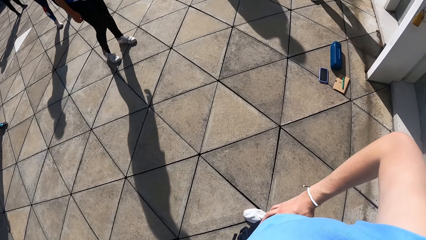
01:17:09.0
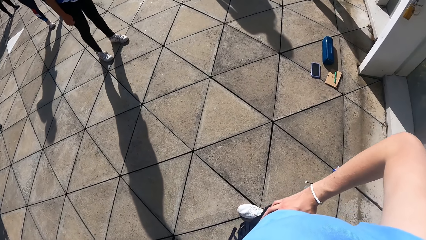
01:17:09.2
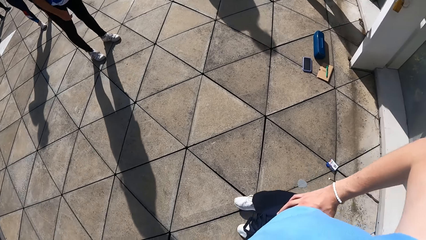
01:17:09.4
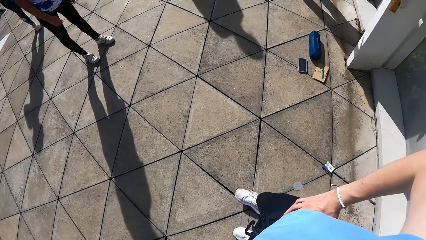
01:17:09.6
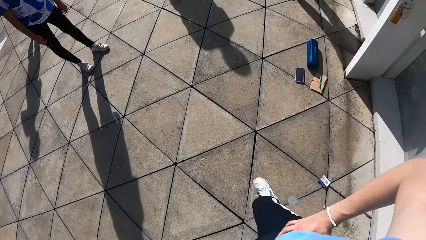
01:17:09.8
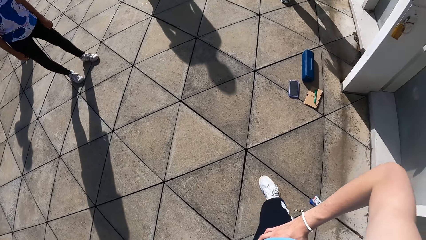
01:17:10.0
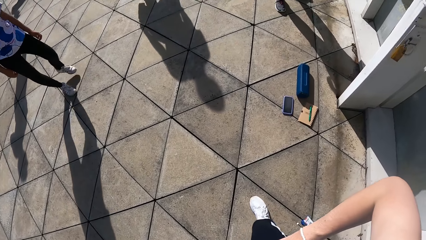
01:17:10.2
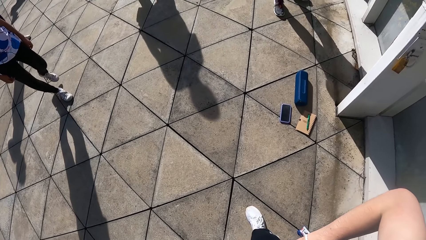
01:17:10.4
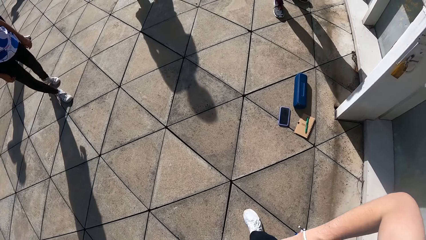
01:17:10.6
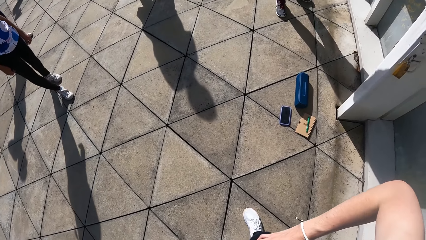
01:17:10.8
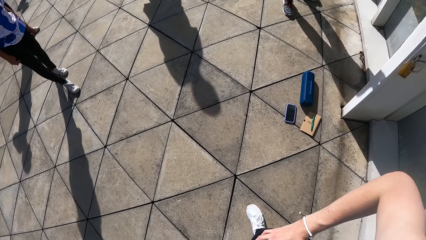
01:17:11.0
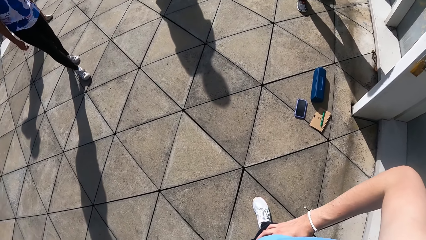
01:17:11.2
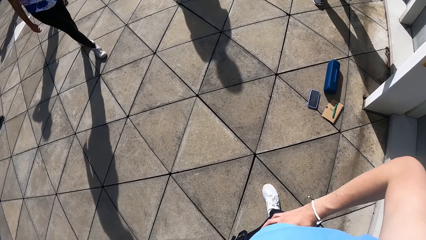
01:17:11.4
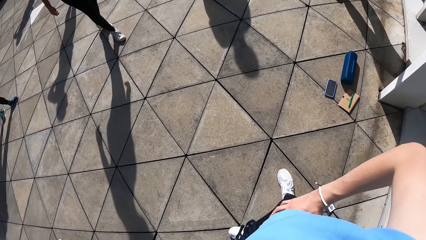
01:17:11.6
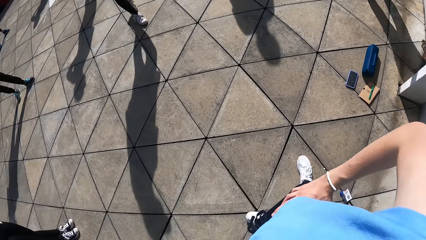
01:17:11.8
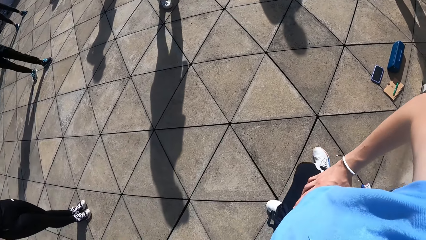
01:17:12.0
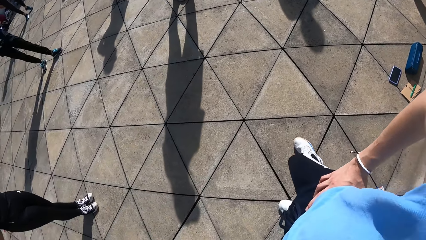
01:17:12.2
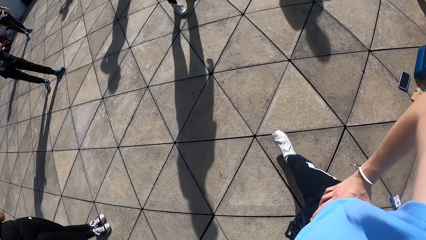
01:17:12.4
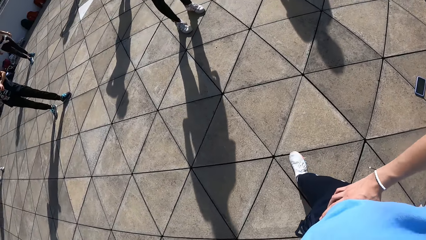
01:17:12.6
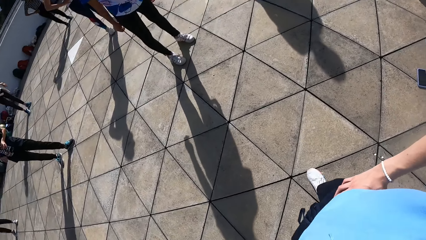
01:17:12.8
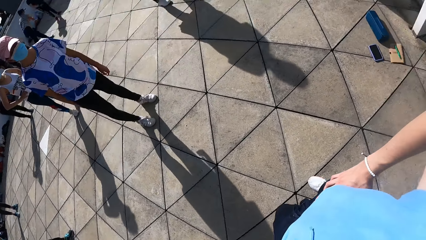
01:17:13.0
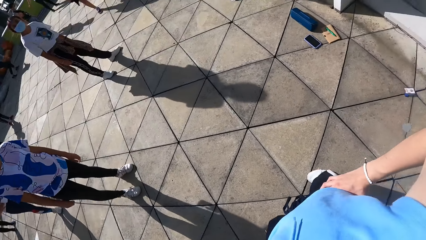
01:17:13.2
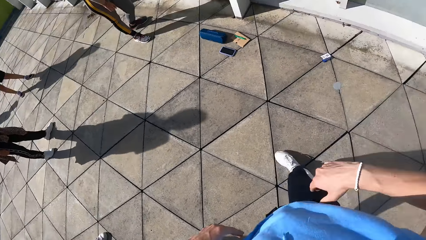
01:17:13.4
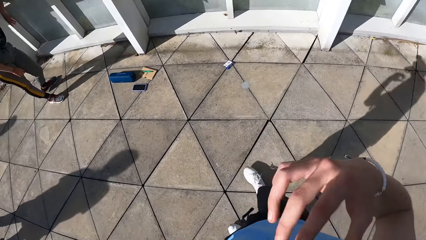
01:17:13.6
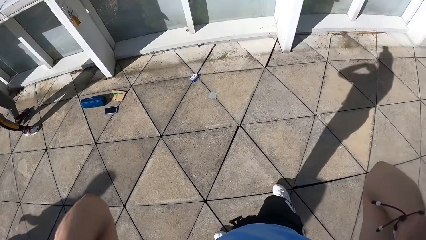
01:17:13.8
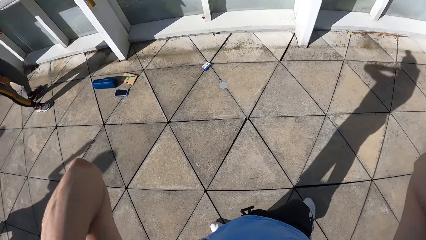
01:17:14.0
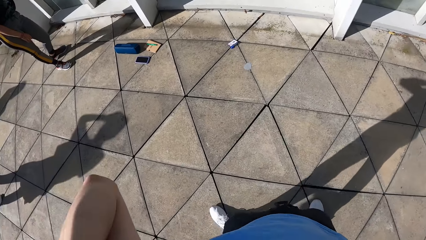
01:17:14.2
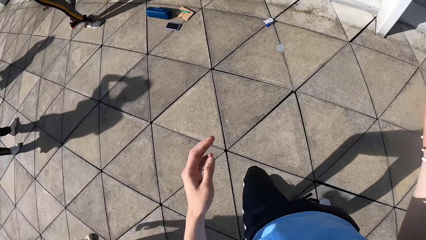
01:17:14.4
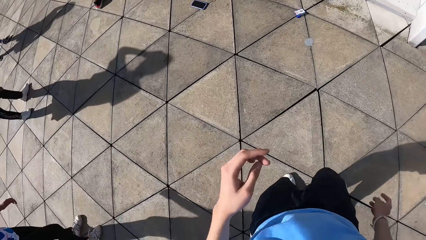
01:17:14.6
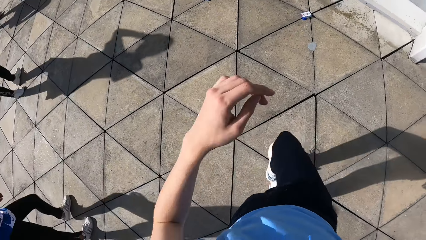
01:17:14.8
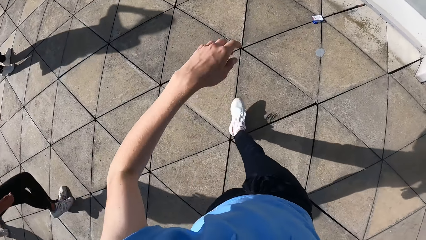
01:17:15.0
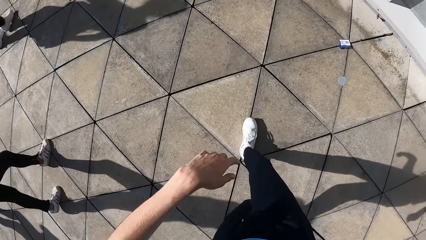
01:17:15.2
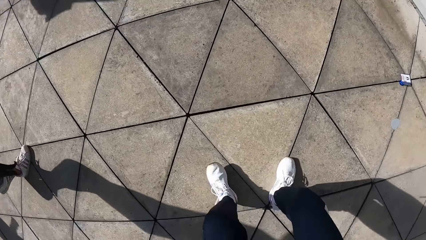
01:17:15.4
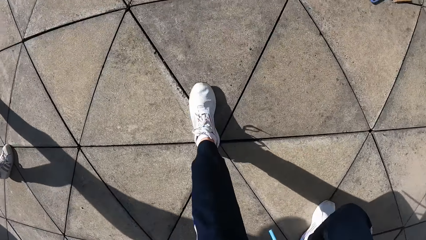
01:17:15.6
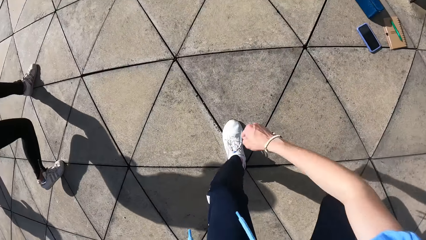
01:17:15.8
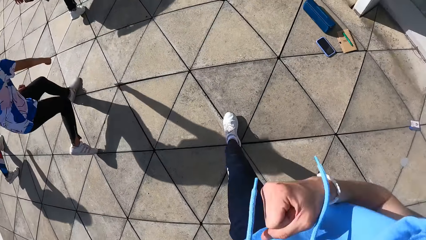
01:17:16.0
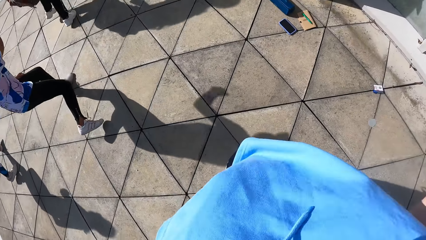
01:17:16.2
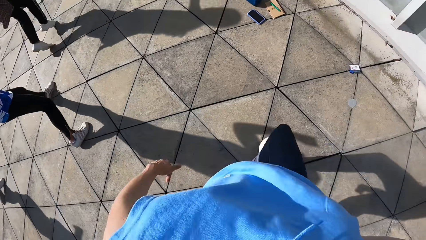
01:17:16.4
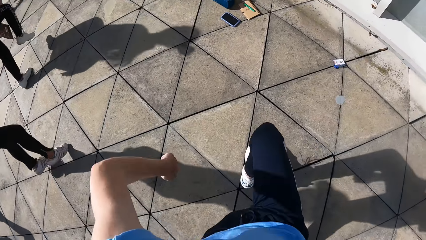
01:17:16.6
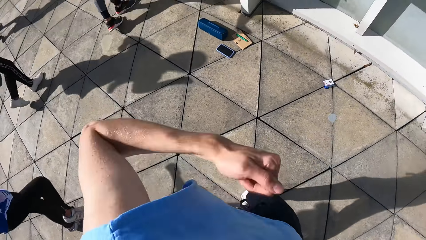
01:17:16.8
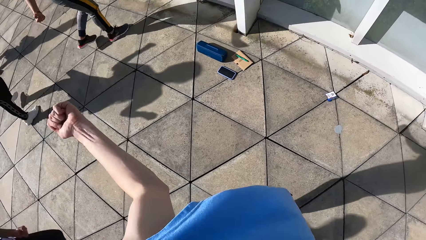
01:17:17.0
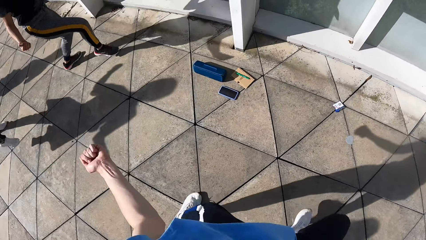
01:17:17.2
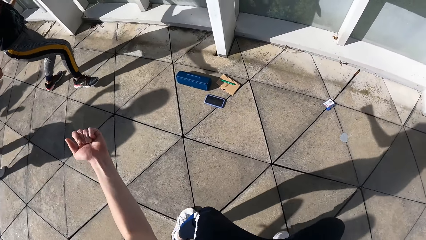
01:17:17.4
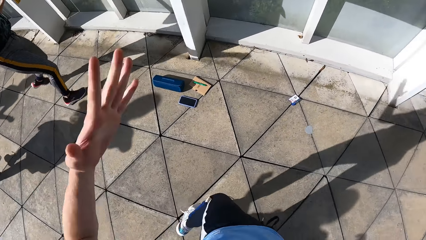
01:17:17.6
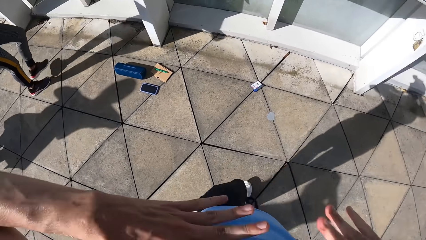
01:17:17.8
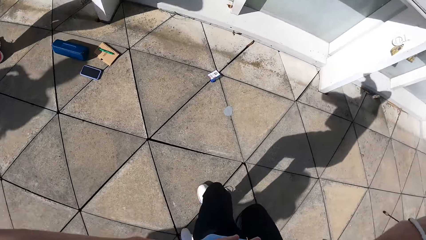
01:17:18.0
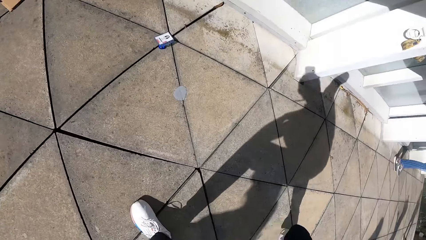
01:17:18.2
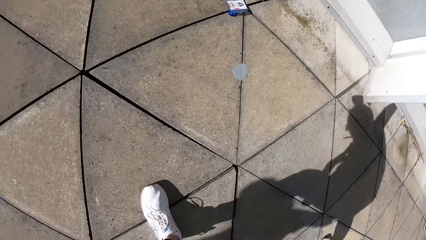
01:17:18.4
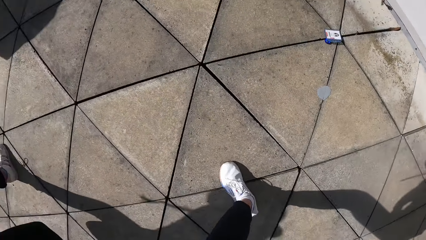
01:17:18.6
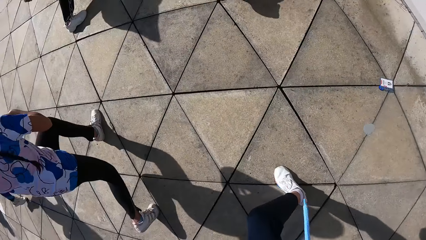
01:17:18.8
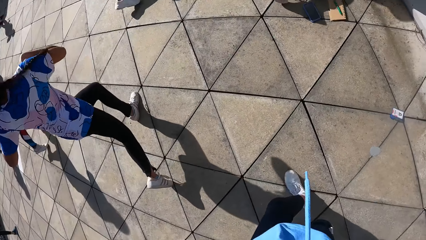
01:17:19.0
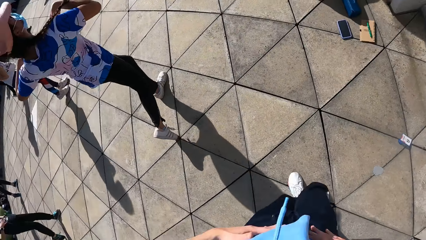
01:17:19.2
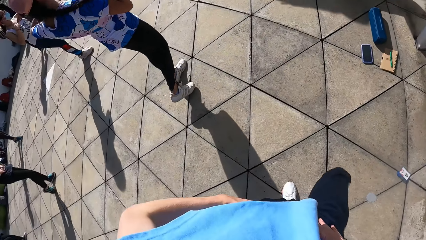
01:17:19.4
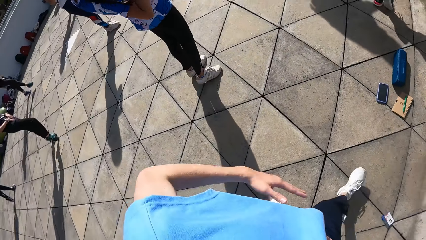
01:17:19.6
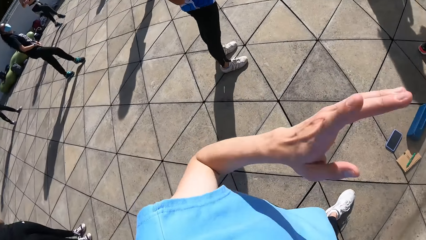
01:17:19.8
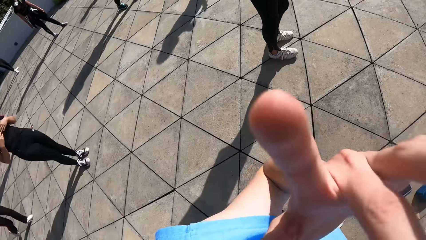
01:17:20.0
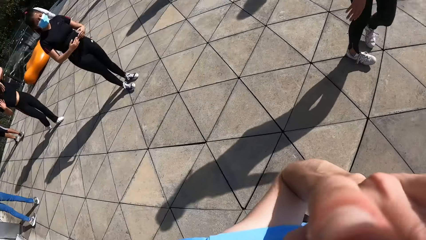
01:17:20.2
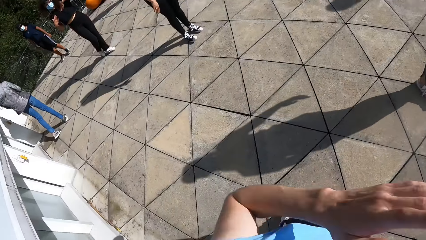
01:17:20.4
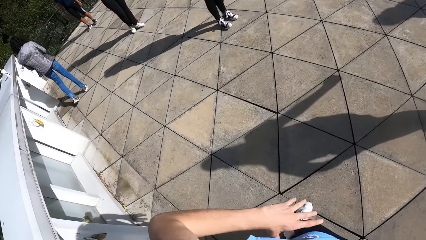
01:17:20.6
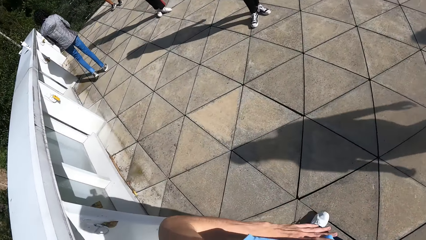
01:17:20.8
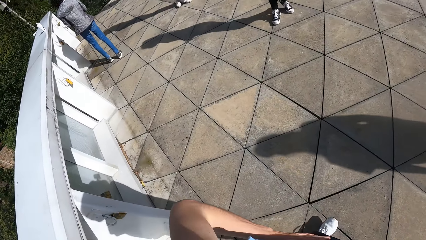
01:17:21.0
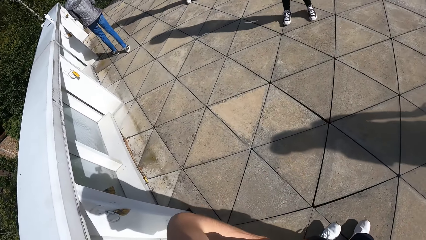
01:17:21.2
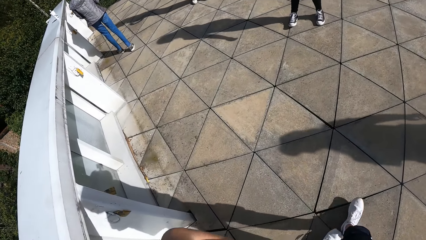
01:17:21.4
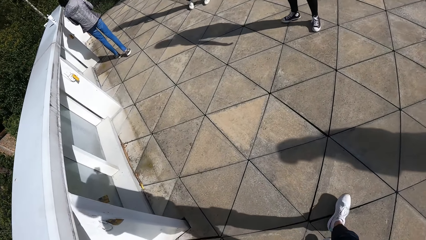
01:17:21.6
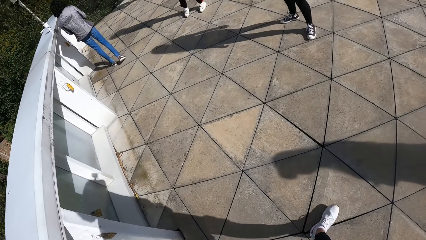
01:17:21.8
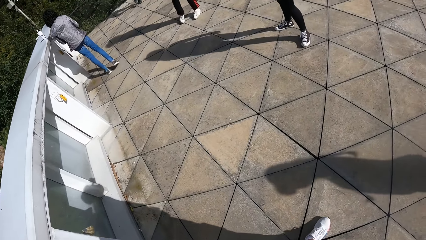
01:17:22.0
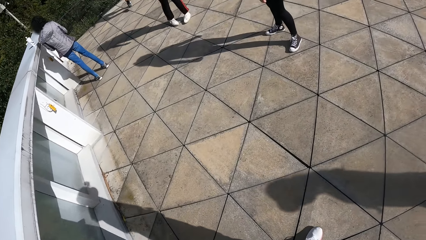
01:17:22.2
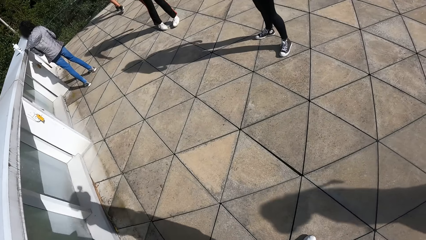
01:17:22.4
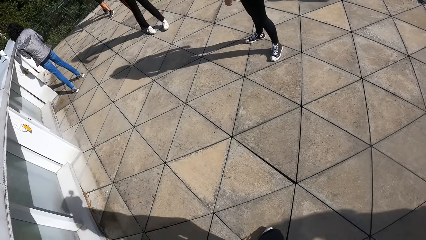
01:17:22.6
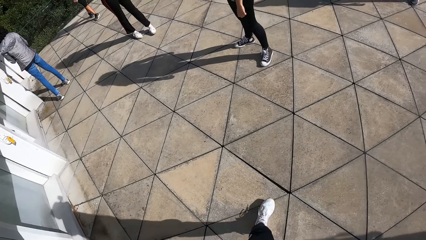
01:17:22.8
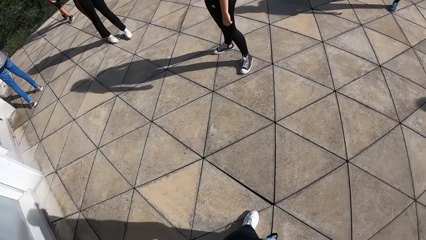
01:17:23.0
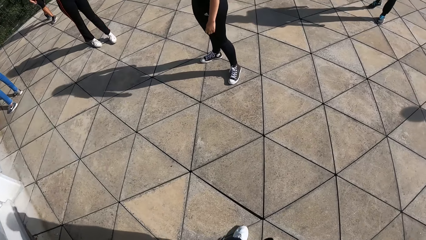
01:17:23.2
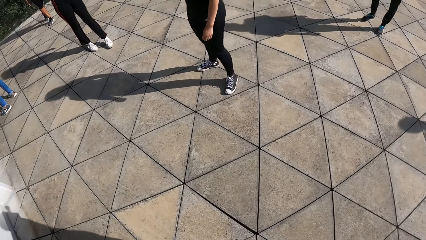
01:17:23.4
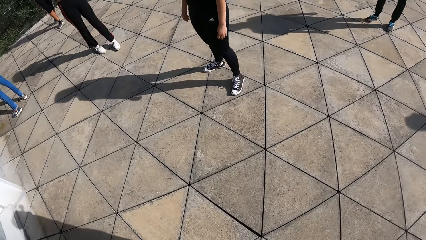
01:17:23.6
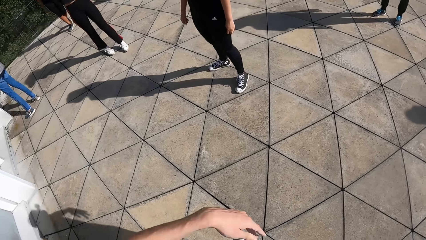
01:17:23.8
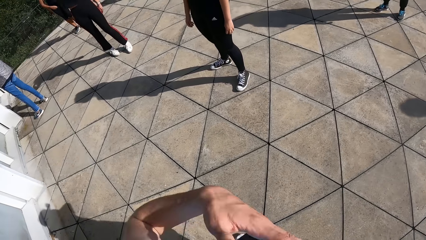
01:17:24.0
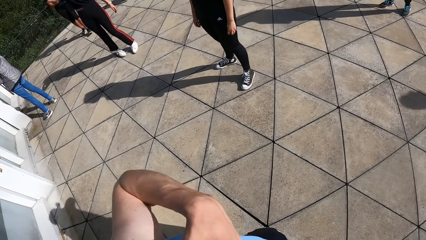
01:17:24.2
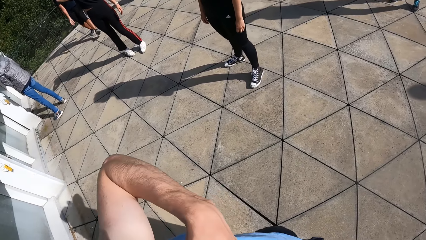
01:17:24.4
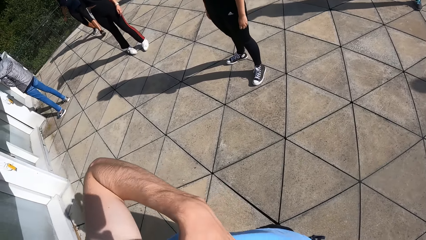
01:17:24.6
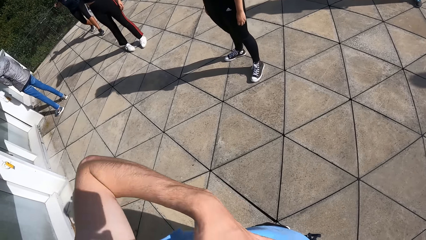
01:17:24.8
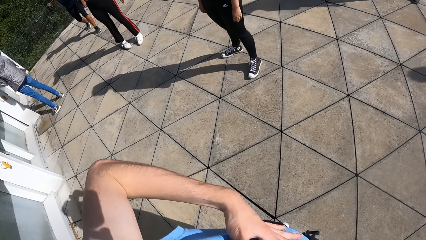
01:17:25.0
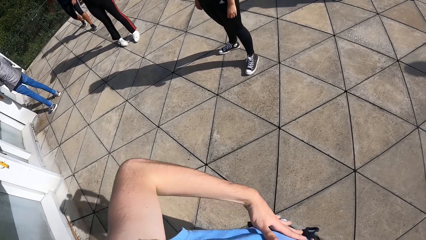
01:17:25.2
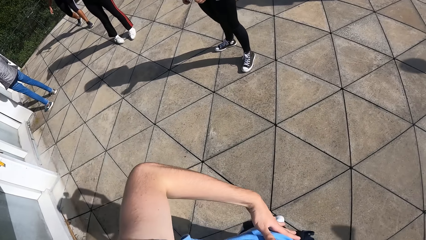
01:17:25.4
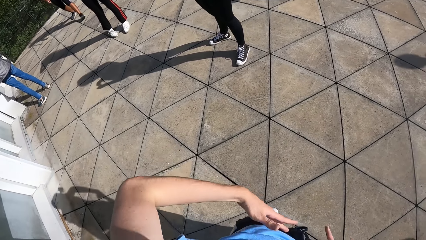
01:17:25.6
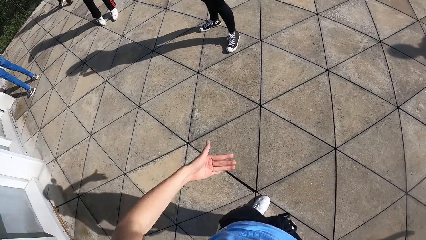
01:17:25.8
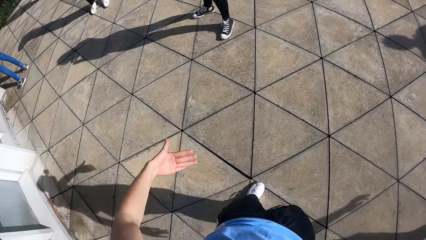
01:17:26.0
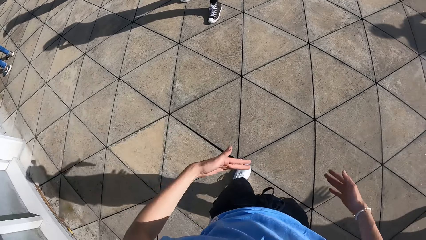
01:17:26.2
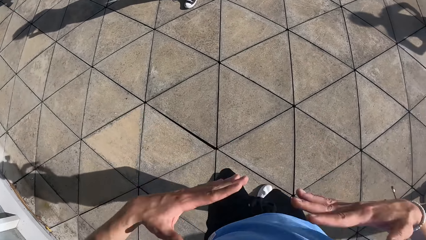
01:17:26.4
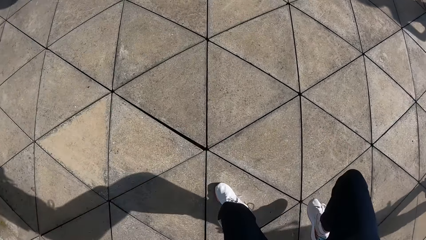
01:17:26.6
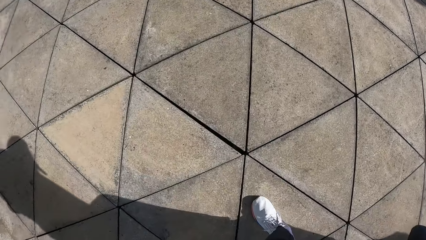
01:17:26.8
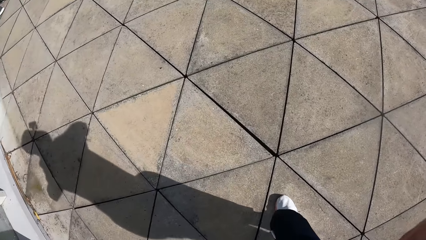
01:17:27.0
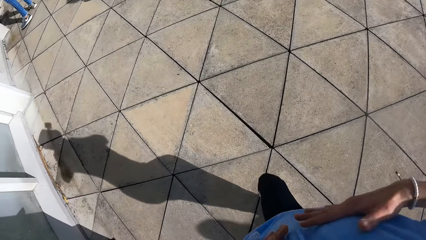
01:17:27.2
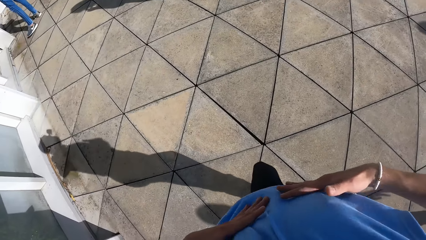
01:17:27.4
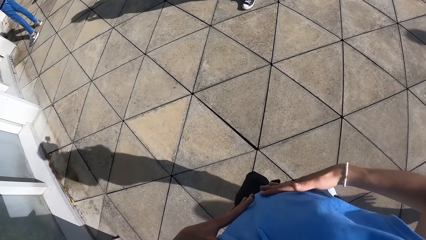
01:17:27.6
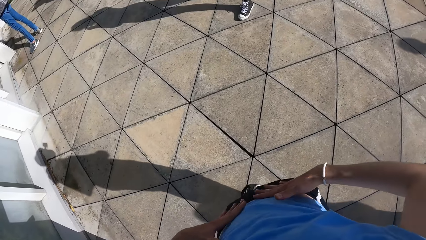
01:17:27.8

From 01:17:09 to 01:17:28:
The camera wearer moves hands. He adjusts his collar with both hands. He dances on the ground with the group of people at the park. He touches his face with his left hand. He moves around the ground. He dances on the ground and interacts with the group of people at the park.
